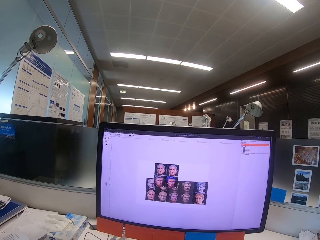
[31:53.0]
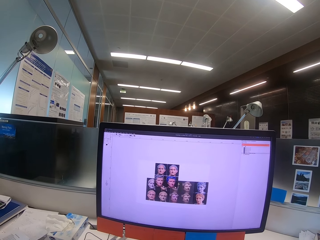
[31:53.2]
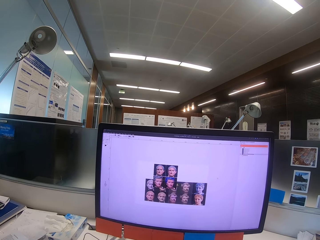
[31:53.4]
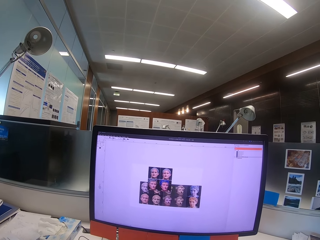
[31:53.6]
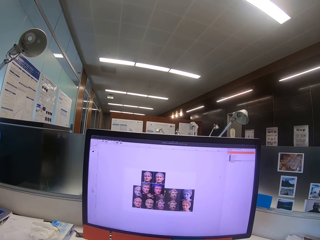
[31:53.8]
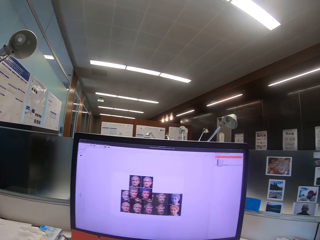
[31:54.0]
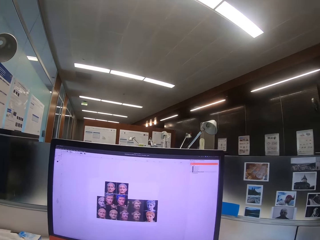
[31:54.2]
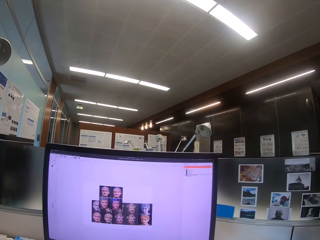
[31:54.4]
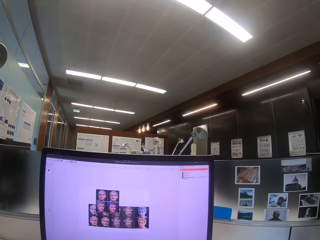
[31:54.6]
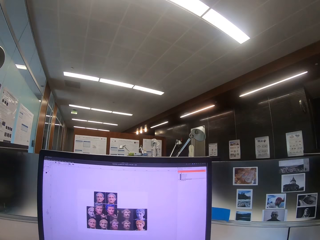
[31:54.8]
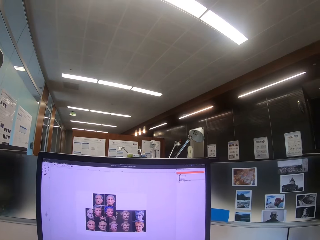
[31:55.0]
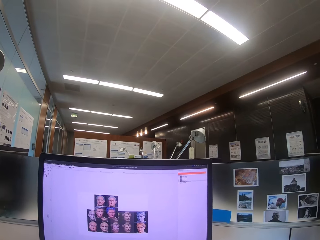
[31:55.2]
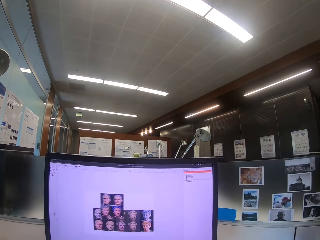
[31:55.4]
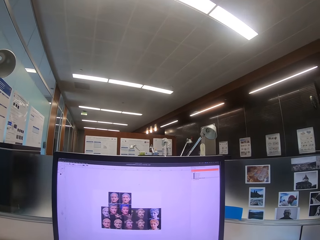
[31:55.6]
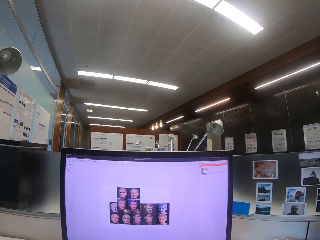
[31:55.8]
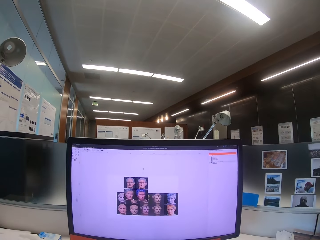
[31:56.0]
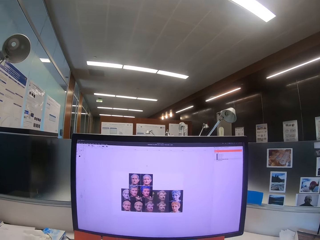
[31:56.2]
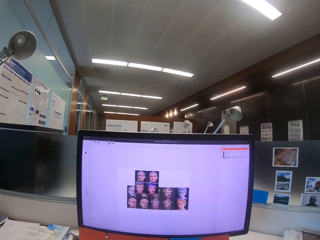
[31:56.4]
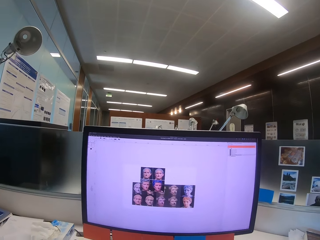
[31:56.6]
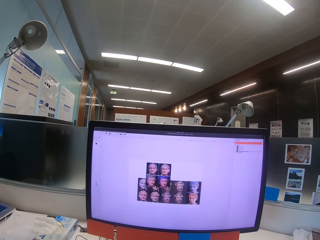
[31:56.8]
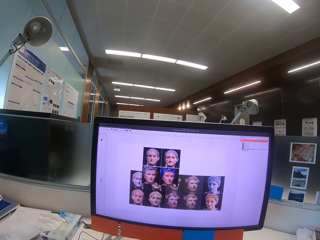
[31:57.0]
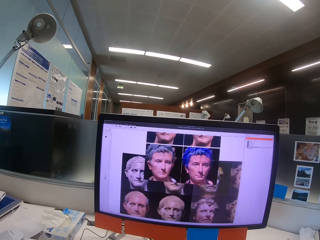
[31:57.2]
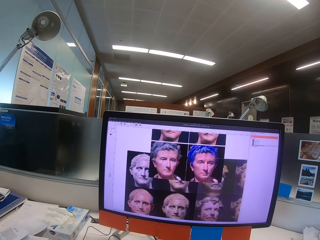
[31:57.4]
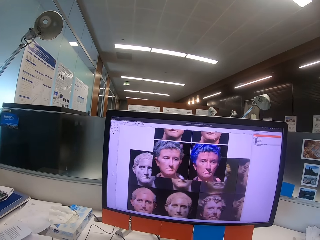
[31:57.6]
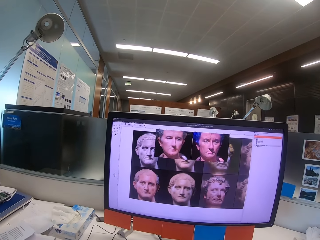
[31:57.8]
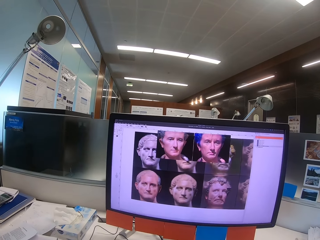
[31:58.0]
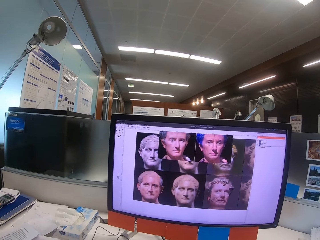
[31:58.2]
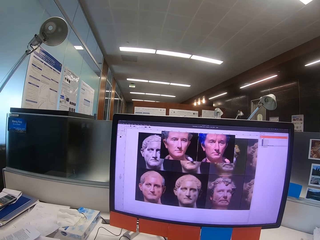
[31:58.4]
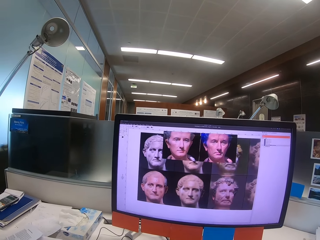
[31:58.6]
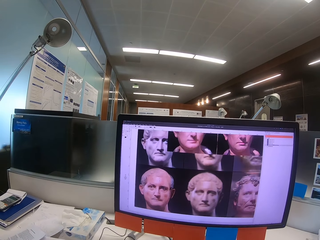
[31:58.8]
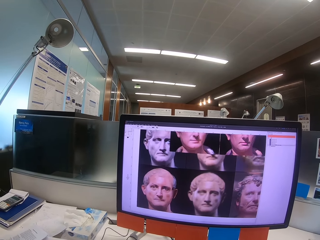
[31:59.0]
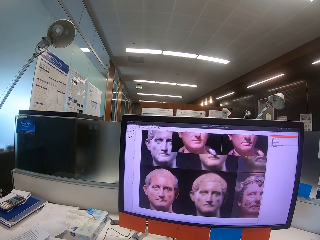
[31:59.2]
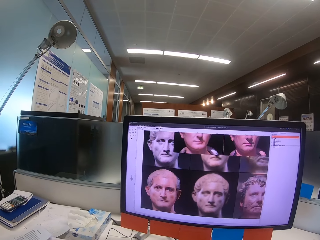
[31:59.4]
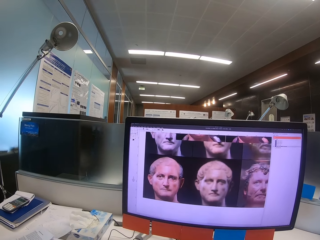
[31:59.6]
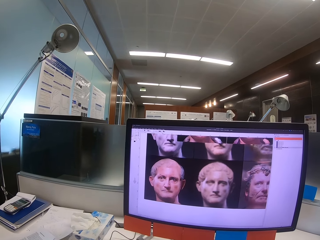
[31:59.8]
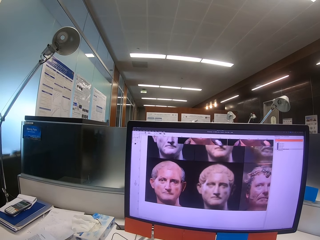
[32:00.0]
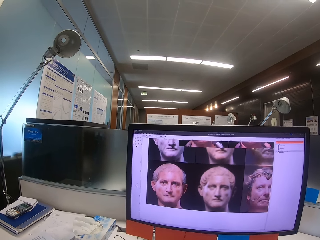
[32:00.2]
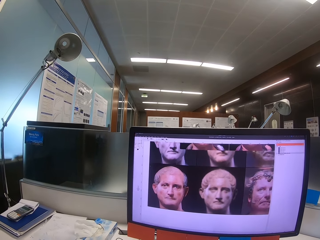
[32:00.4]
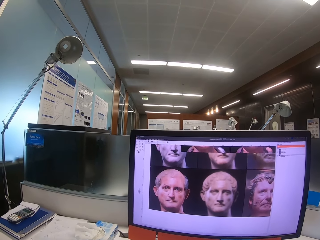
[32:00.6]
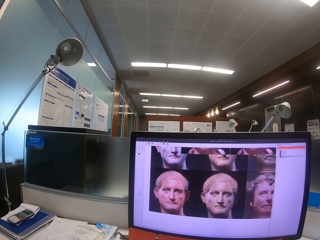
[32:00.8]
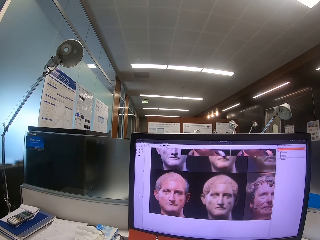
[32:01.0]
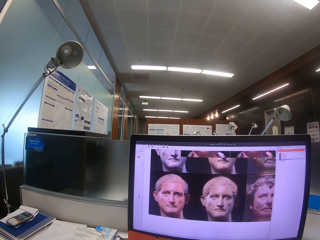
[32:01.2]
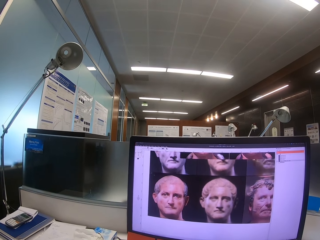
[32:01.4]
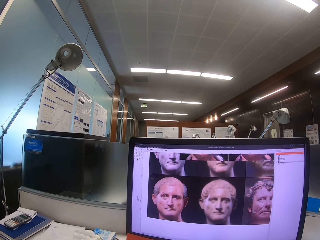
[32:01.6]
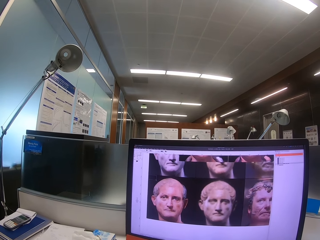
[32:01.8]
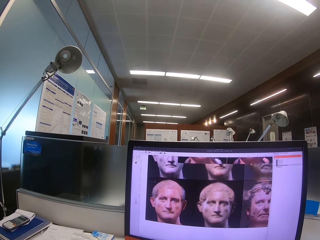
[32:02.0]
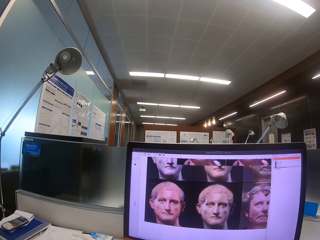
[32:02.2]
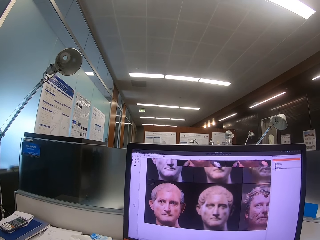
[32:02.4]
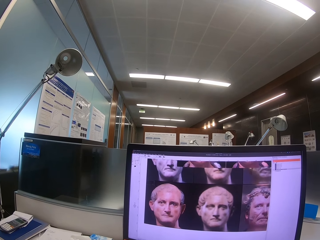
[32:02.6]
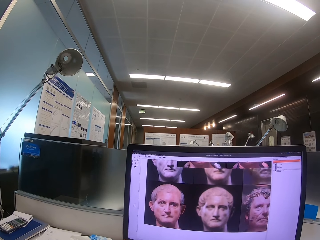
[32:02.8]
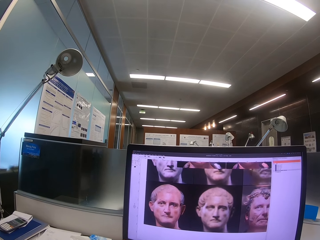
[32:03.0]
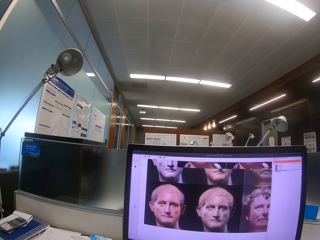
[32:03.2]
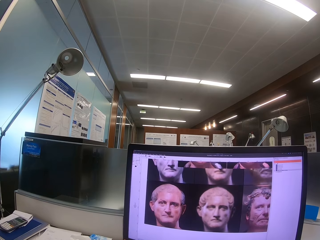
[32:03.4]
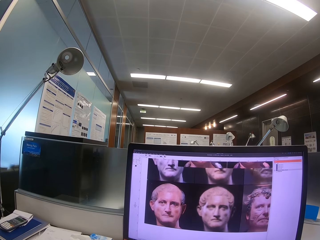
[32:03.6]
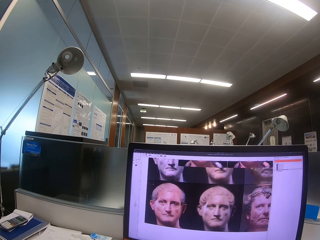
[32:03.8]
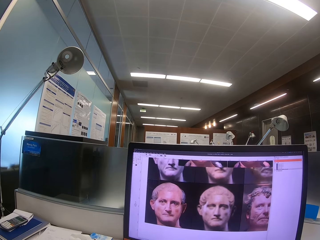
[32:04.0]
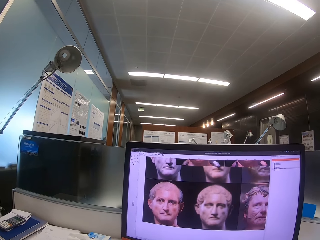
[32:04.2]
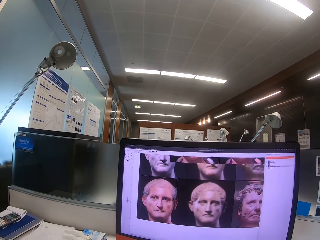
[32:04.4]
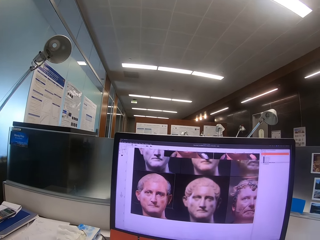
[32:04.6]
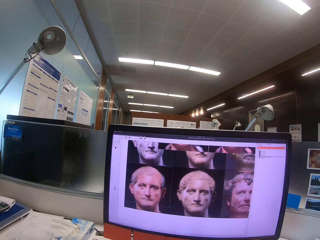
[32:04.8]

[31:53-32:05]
The camera wearer looks around. They operate a machine.

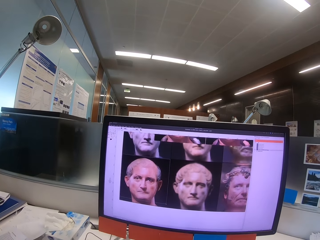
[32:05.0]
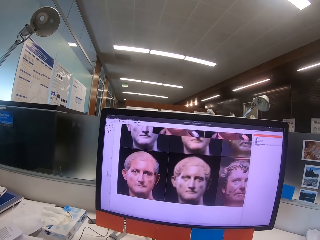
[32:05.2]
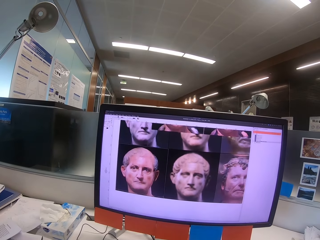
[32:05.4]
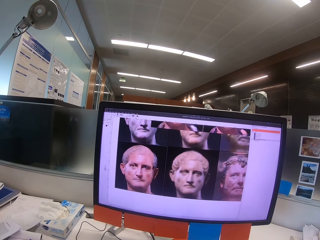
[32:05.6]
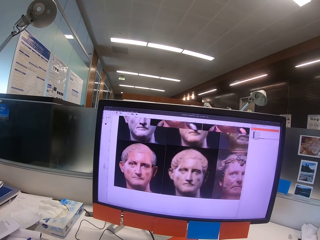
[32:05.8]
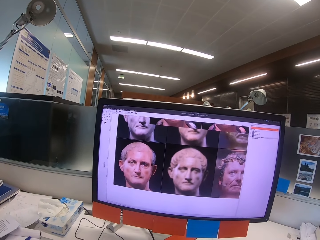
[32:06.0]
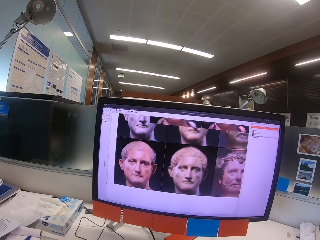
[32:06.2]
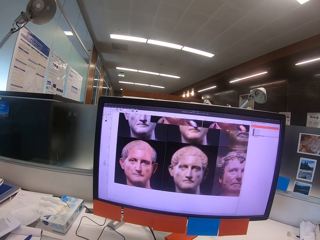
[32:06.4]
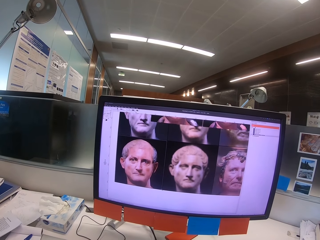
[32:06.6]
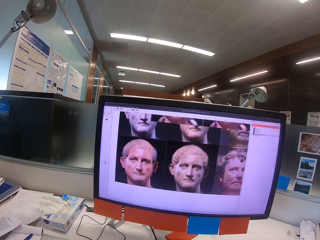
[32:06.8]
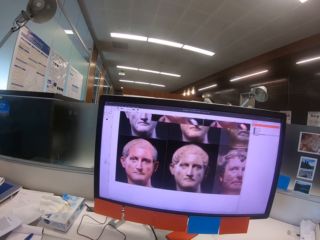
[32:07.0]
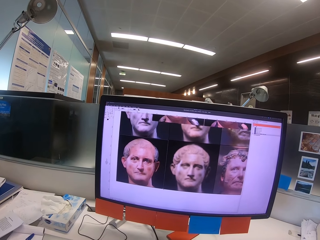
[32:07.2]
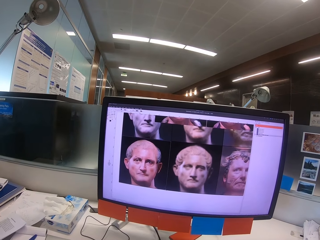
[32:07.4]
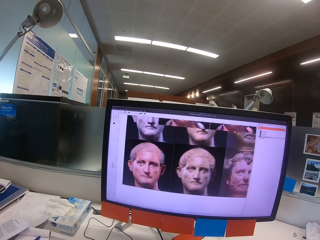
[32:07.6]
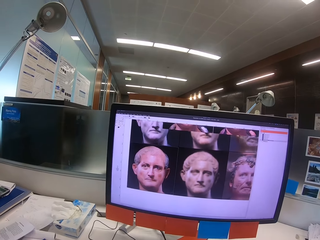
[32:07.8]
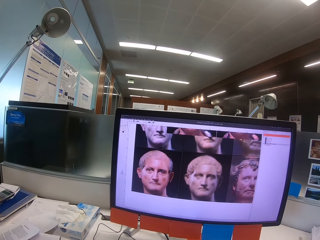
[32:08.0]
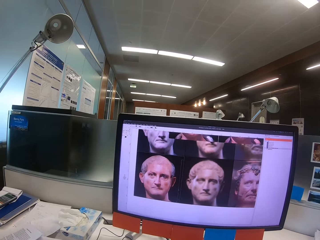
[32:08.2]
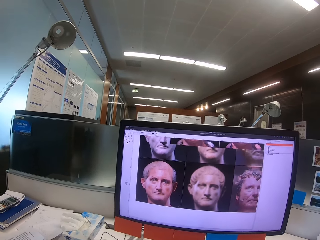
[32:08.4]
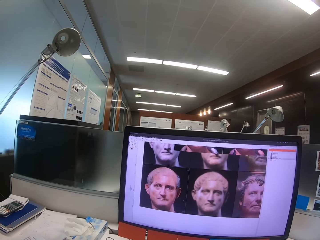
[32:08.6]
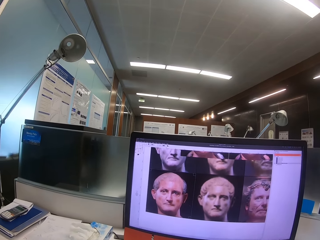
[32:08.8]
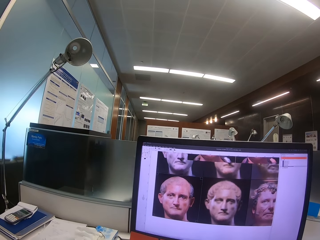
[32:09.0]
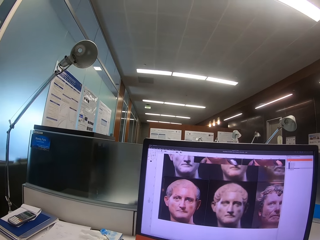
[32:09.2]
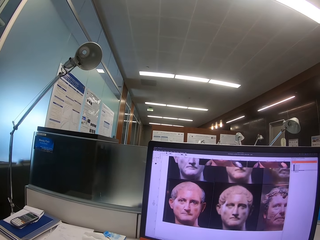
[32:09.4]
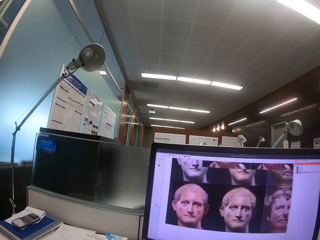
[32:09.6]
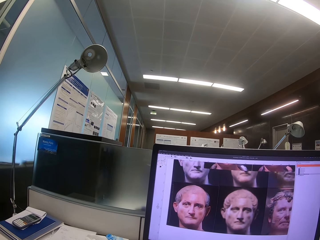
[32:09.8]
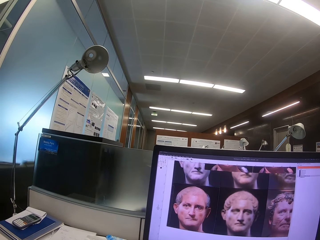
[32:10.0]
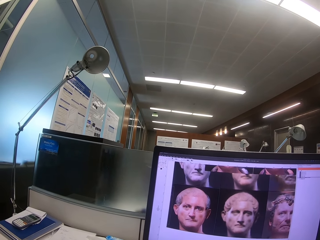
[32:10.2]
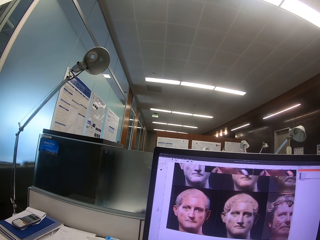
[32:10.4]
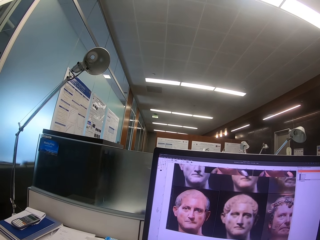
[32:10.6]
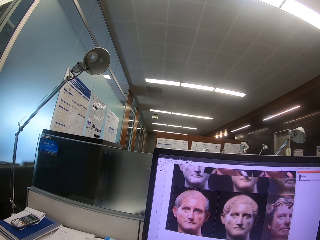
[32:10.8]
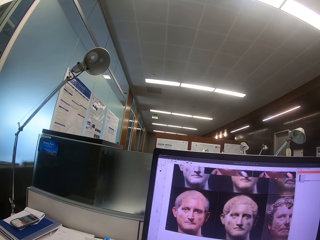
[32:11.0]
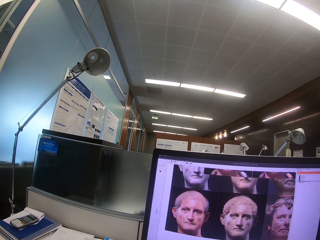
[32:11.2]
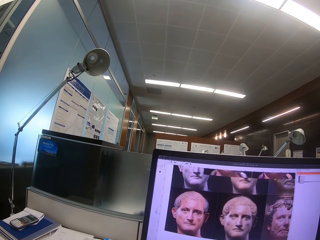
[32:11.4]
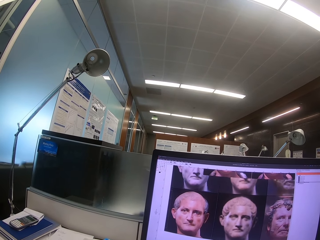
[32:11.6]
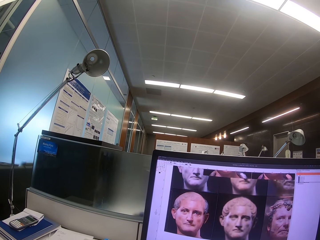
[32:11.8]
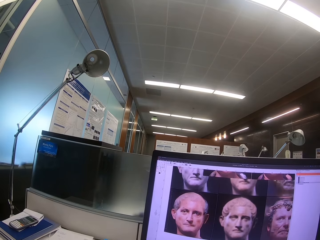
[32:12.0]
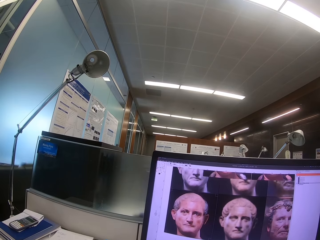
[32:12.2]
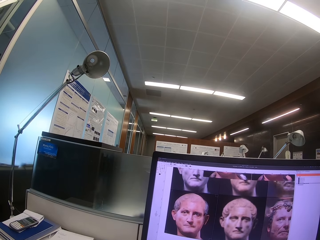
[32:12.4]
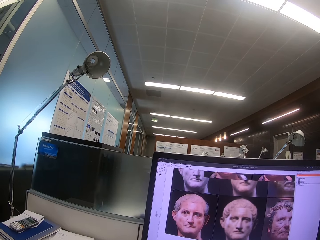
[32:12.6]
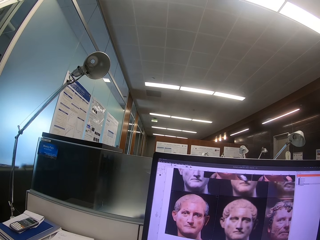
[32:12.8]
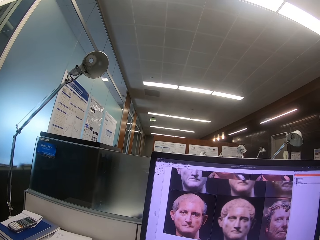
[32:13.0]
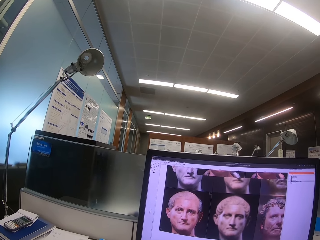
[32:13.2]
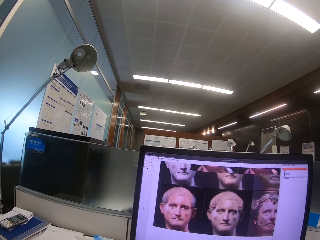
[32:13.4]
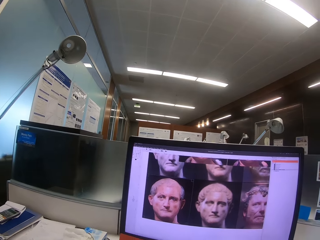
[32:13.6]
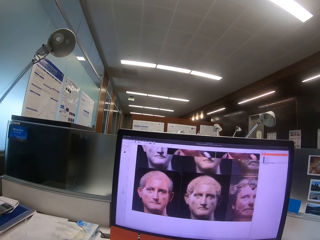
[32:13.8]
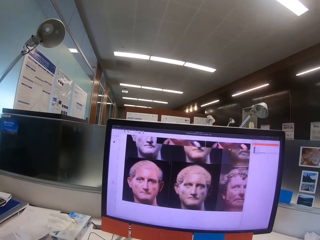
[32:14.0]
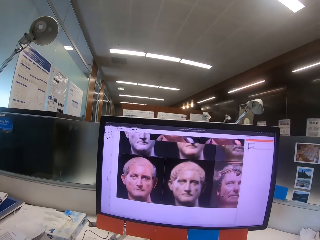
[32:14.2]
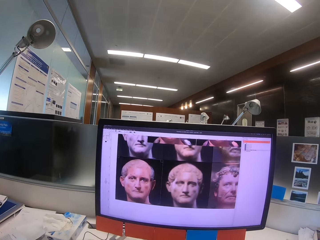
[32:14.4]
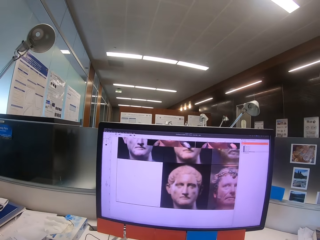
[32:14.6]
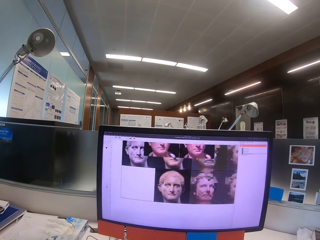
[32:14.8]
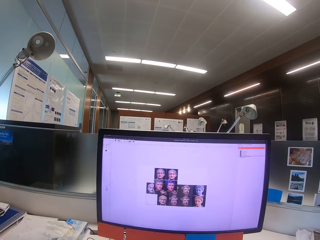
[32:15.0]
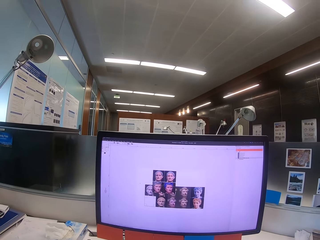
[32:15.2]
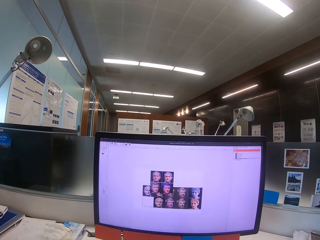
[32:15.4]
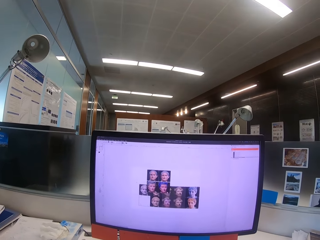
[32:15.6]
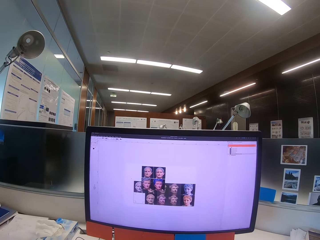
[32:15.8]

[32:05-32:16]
The camera wearer operates a machine.
